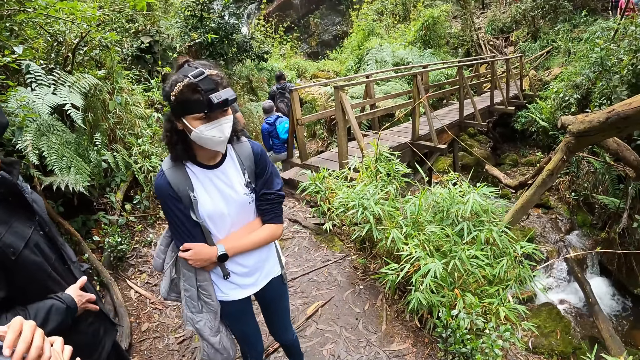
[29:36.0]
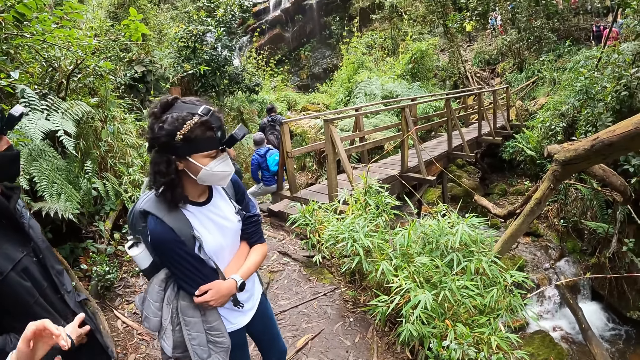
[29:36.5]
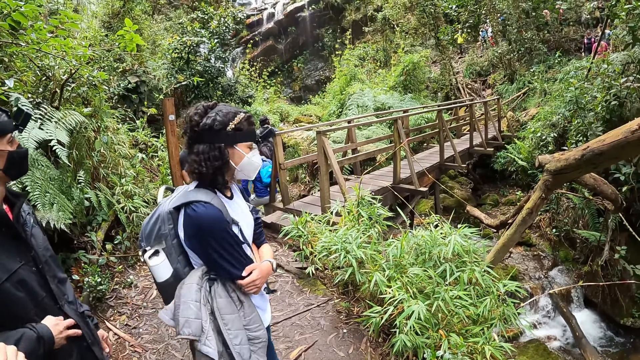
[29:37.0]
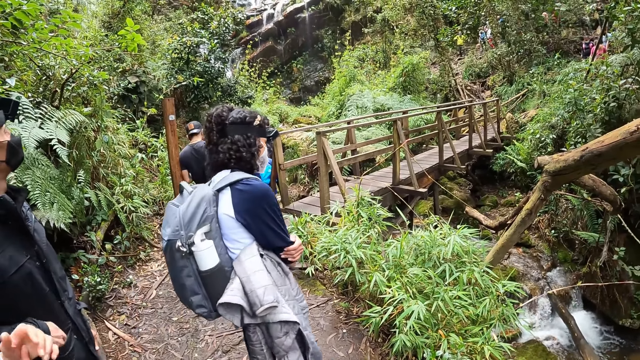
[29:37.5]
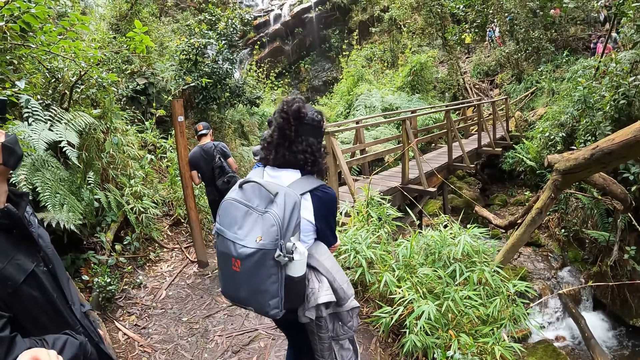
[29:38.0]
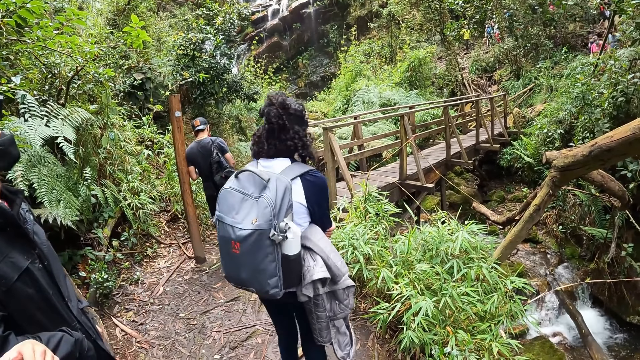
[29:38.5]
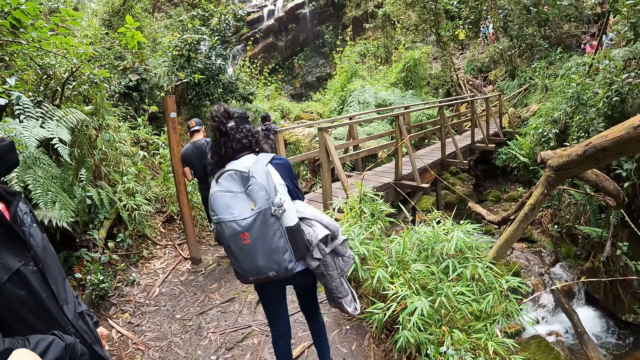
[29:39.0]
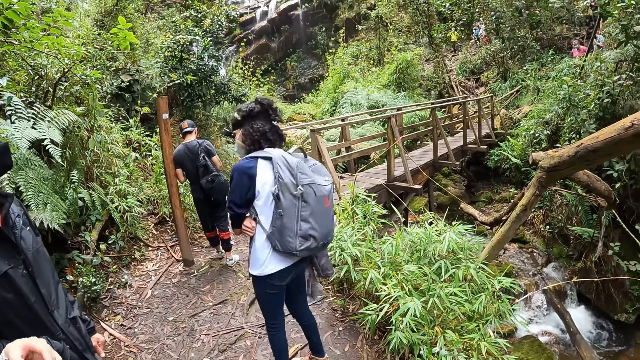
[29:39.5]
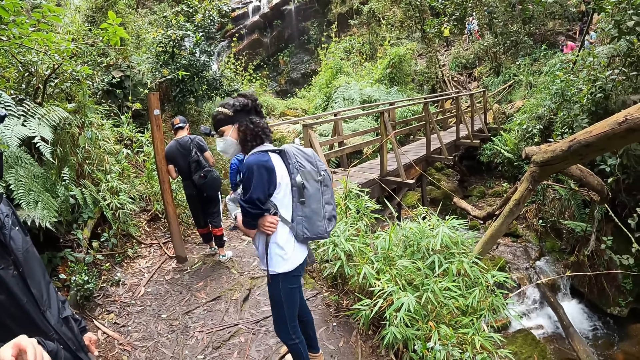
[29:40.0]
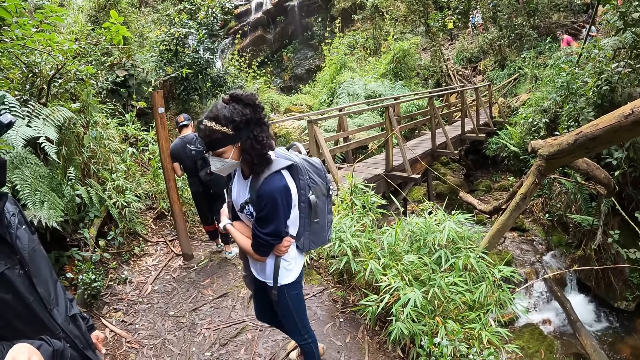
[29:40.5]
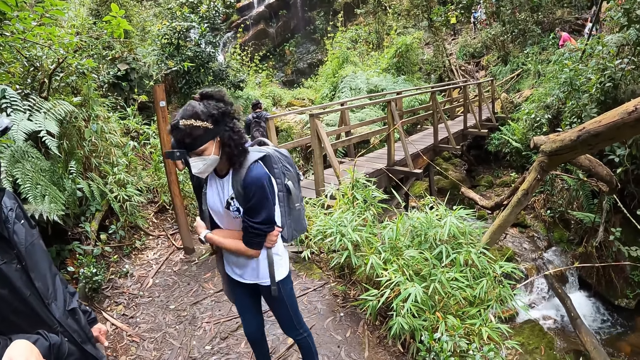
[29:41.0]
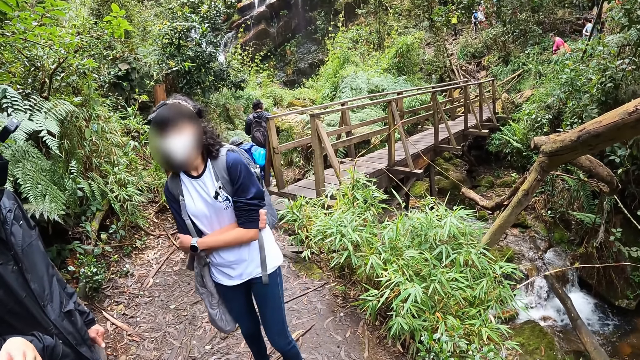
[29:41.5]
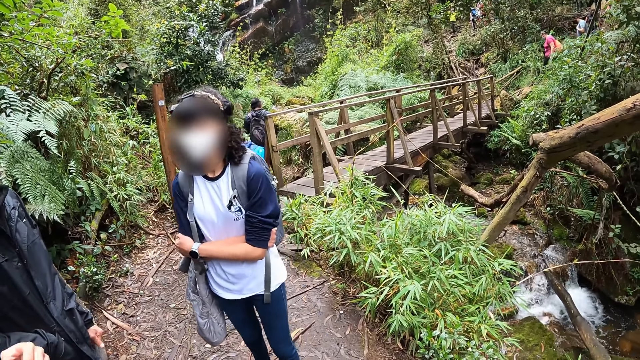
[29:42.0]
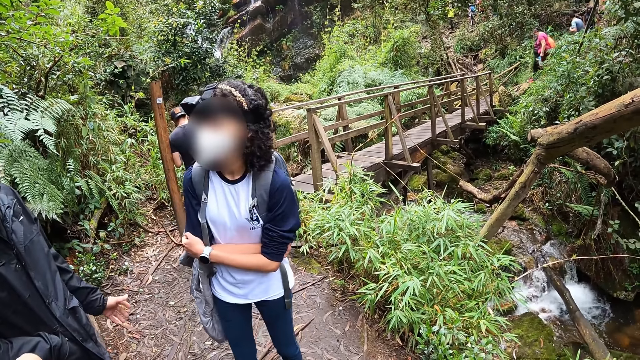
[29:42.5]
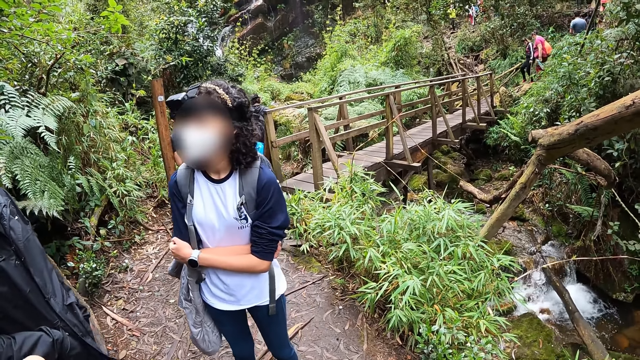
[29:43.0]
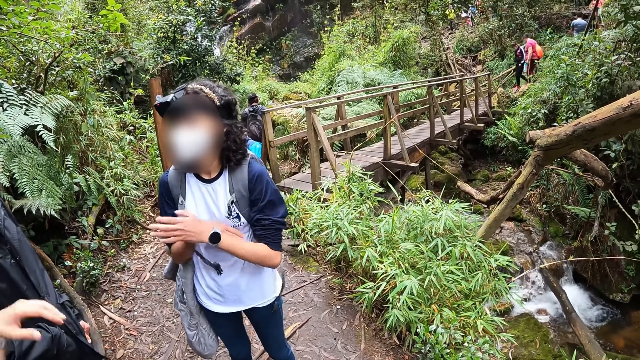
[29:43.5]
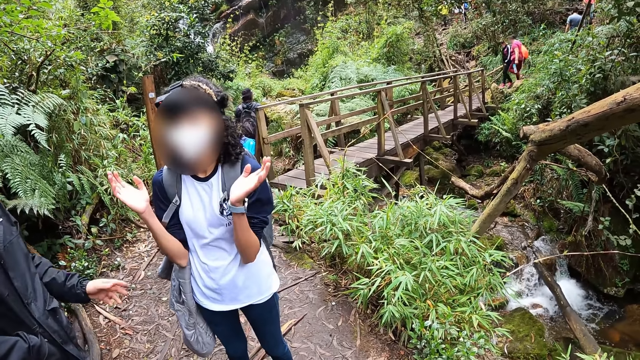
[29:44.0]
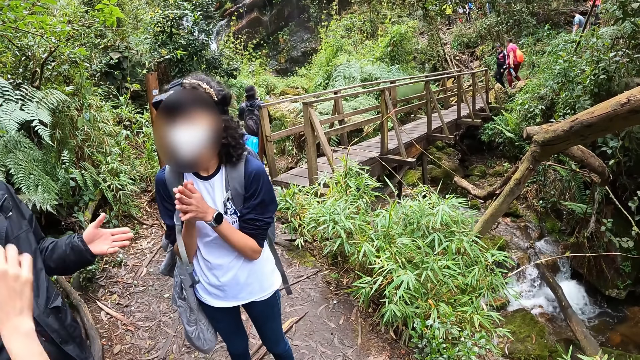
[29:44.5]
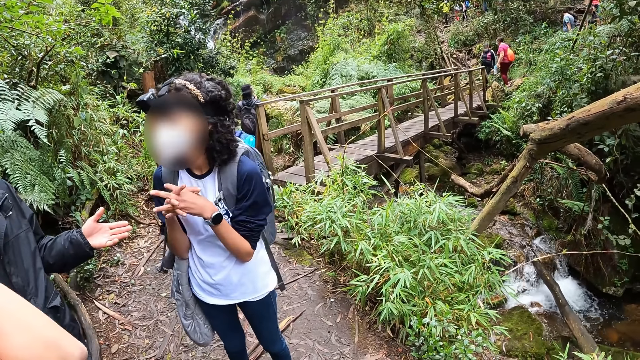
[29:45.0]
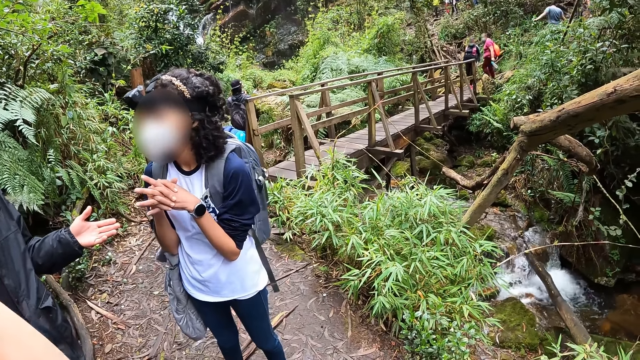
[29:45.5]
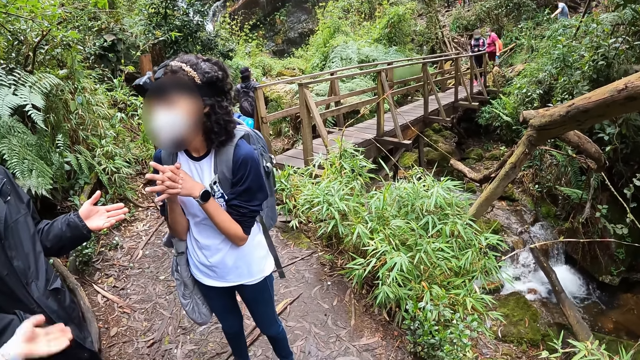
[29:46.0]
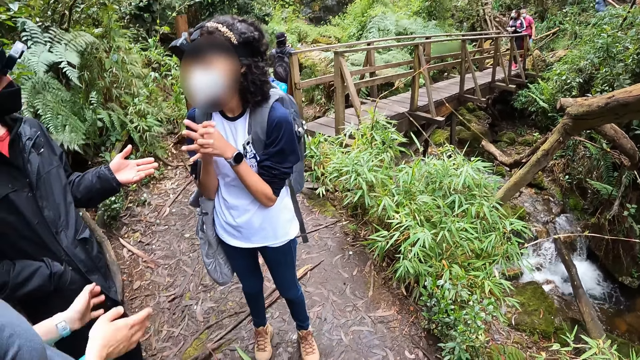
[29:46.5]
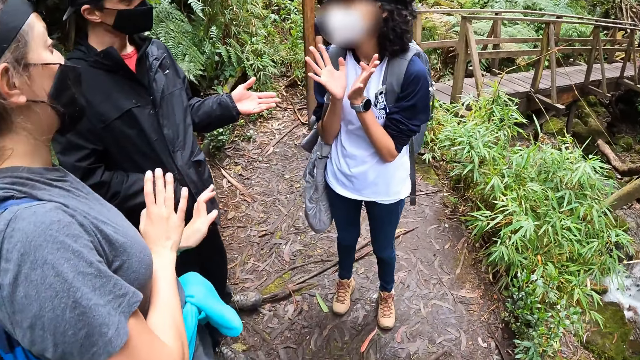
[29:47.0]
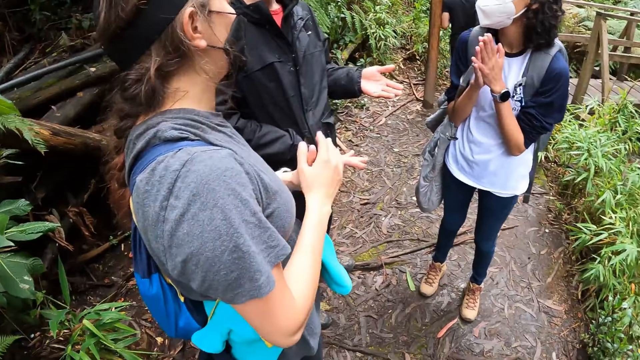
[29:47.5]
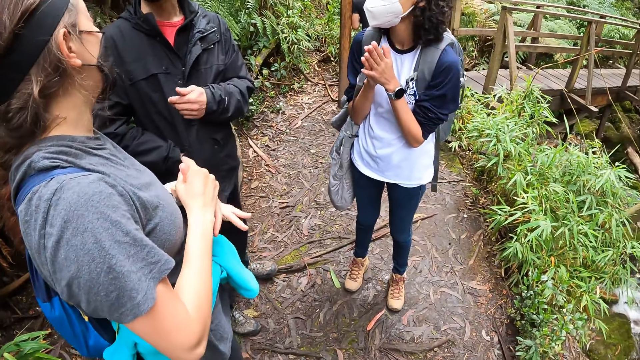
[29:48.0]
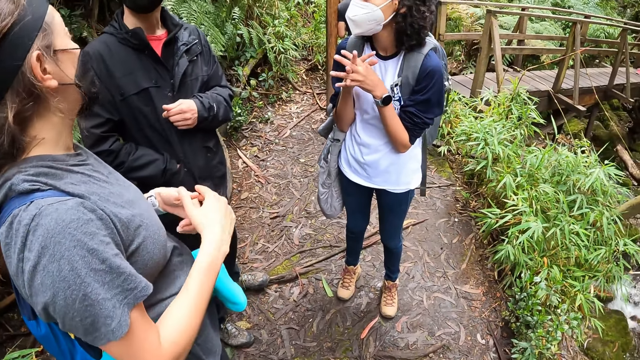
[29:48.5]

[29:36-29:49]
The woman turns around. The man puts his right hand in his pocket. The woman interacts with the man and moves her hands. The man moves his left hand. The other woman moves her hands.

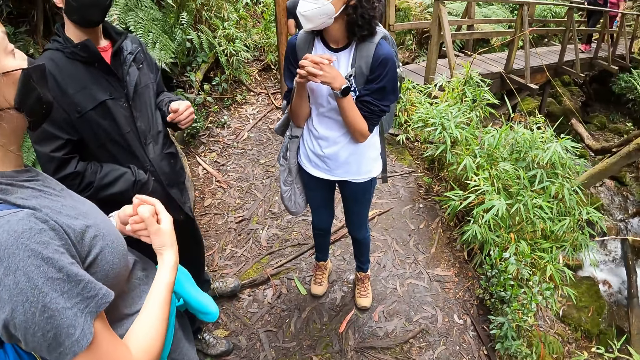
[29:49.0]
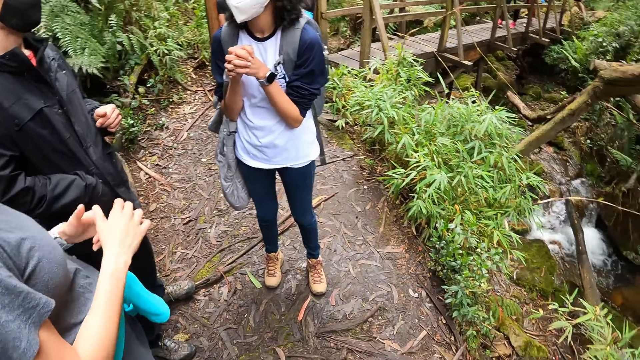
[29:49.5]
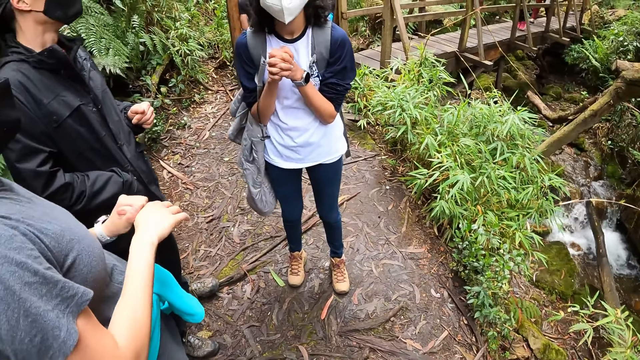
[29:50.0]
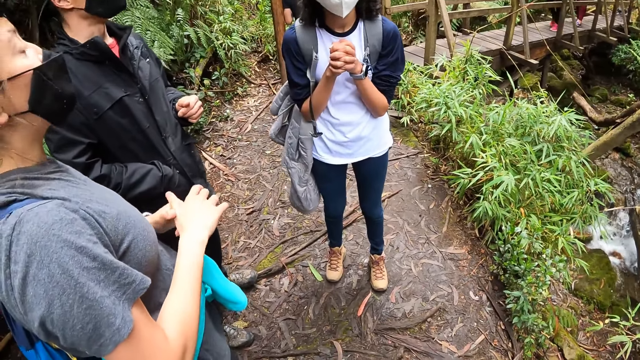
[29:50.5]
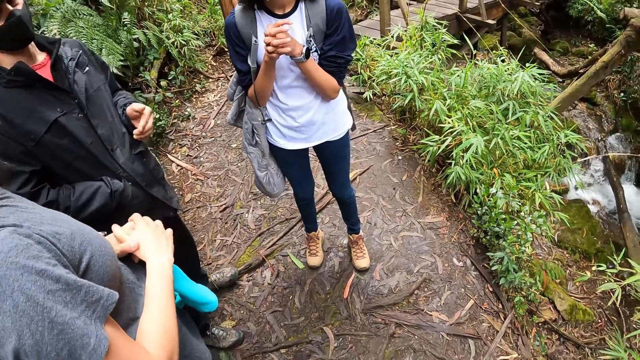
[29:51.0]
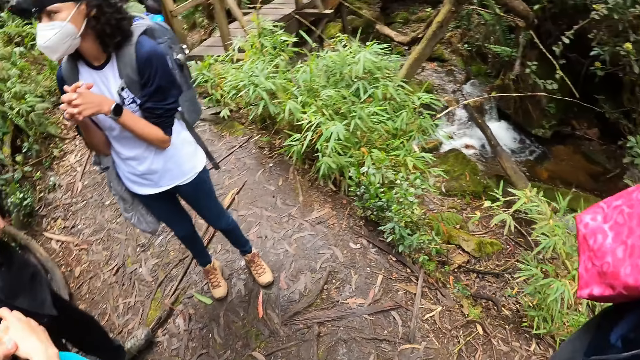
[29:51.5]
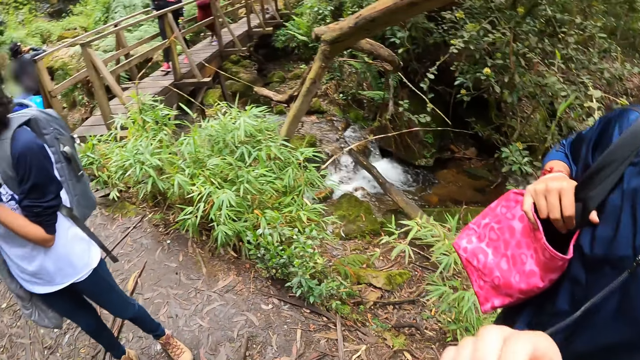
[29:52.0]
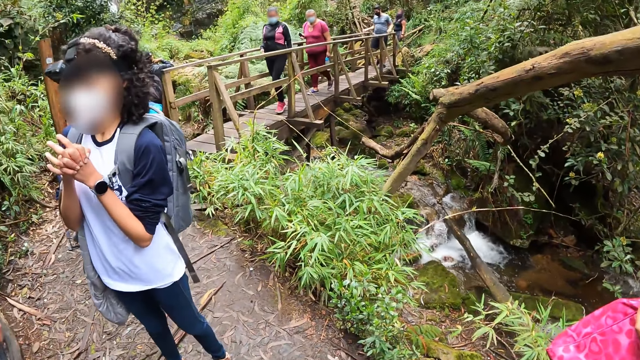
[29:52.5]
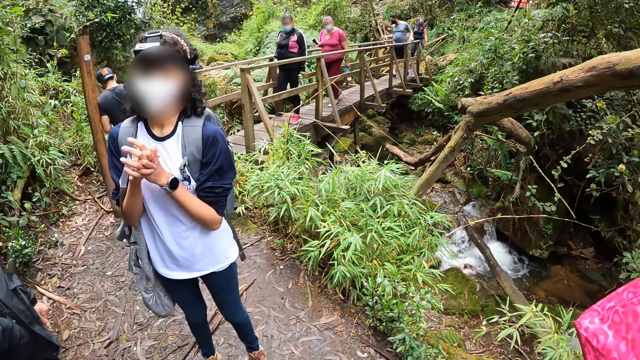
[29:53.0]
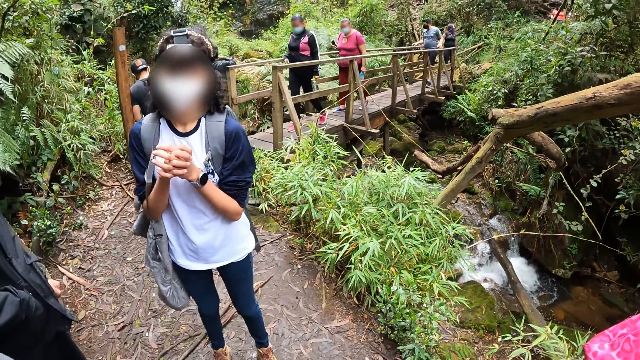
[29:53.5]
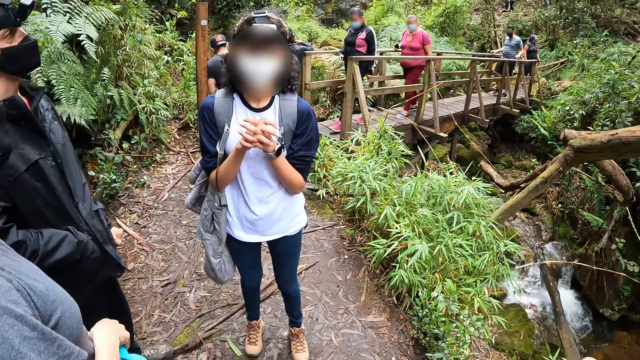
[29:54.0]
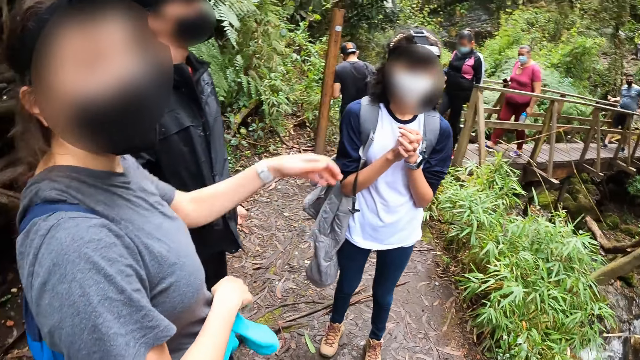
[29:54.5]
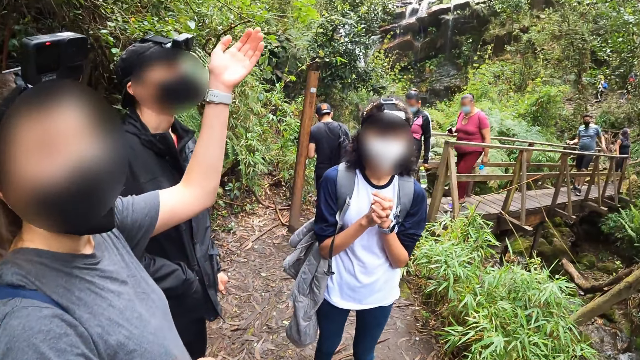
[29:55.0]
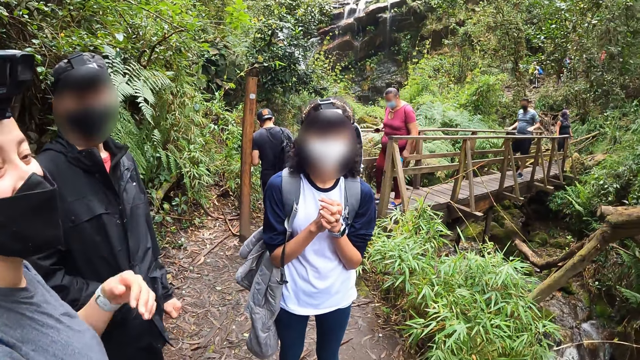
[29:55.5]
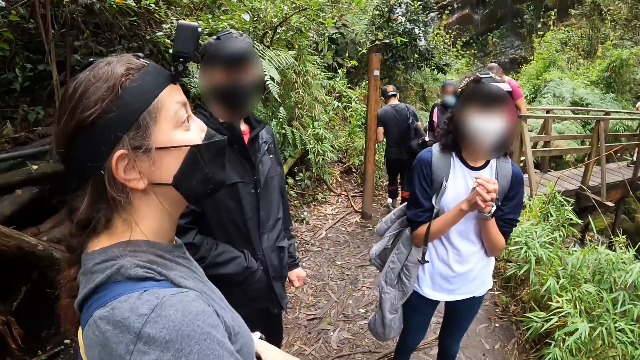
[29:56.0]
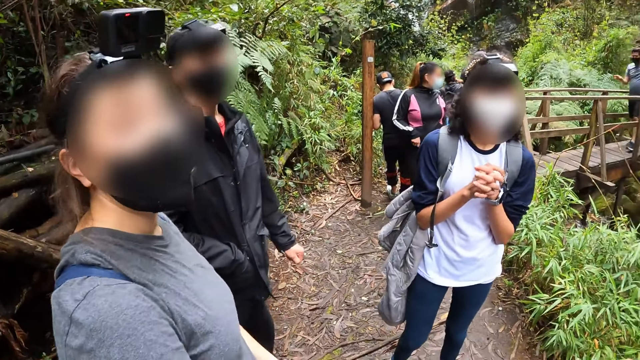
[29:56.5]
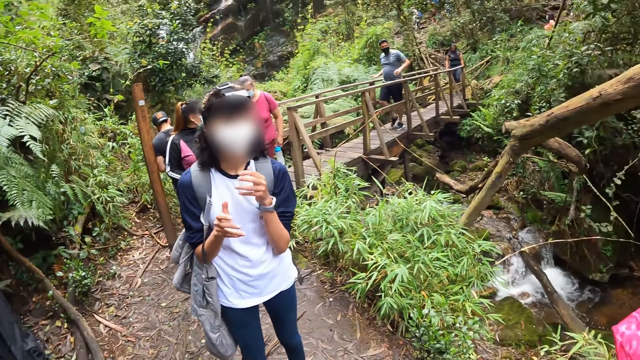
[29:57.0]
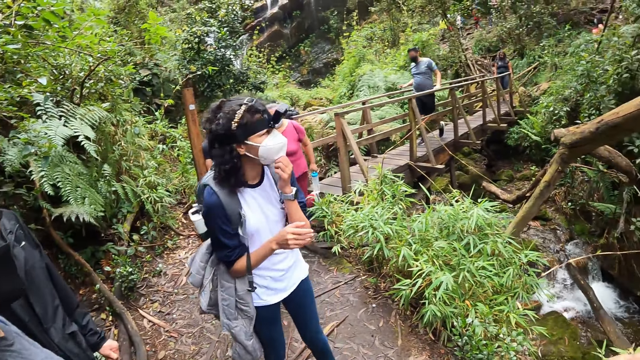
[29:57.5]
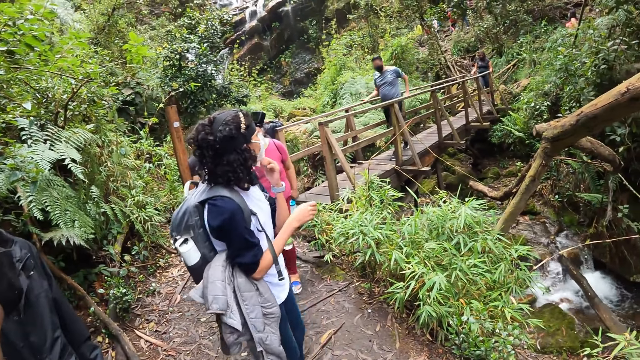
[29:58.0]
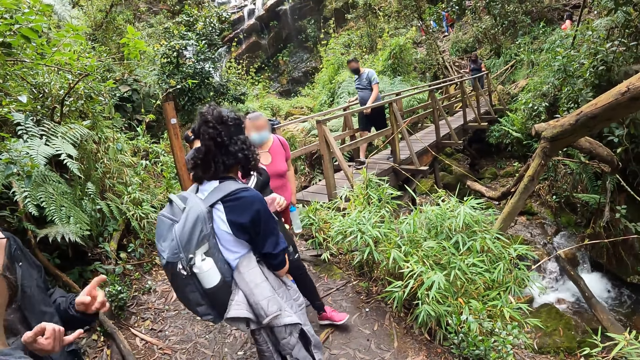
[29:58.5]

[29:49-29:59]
The woman cracks her fingers. The woman raises her left hand and looks at the camera wearer. The camera wearer moves her right hand.
